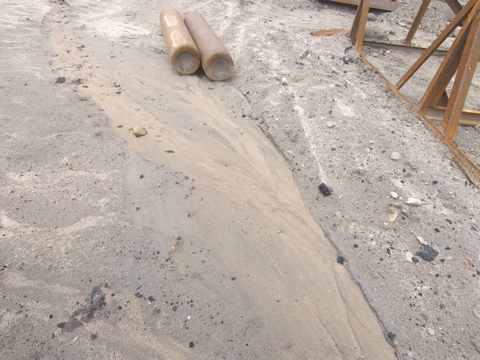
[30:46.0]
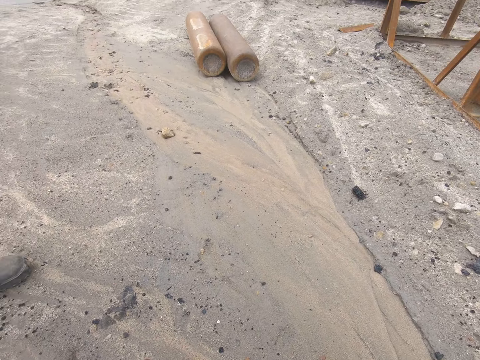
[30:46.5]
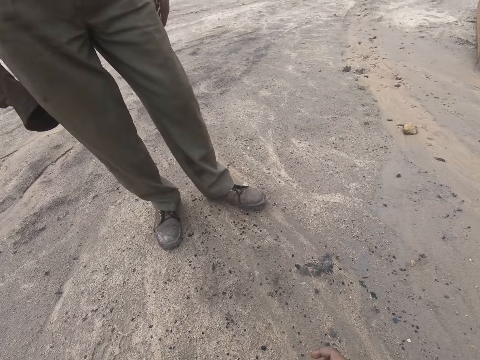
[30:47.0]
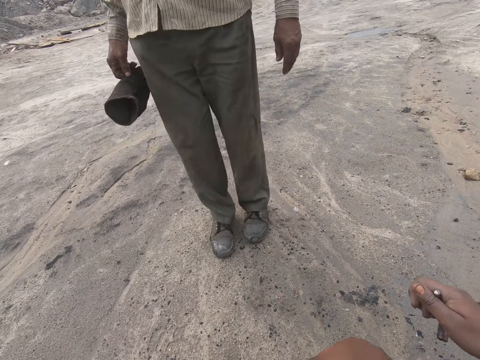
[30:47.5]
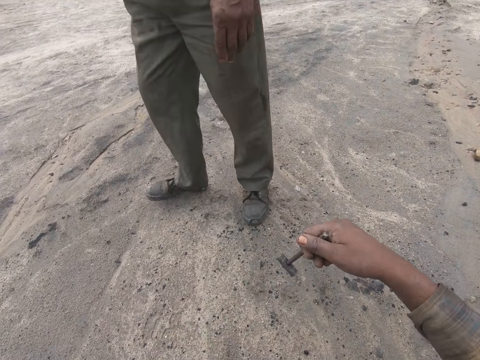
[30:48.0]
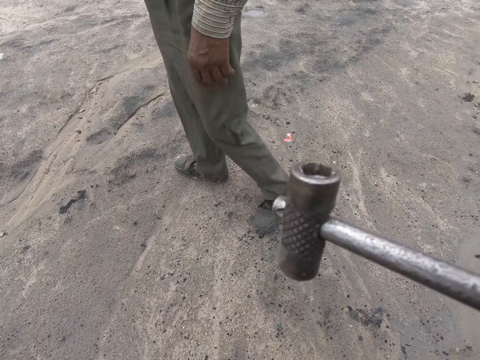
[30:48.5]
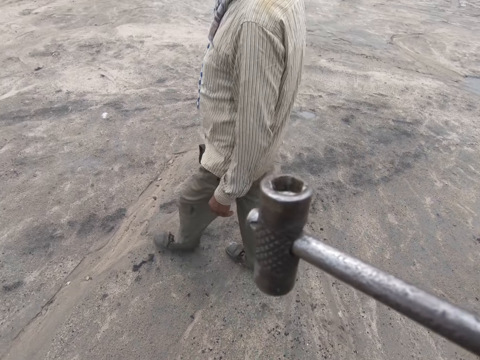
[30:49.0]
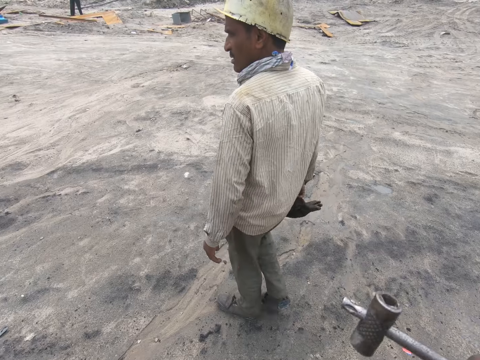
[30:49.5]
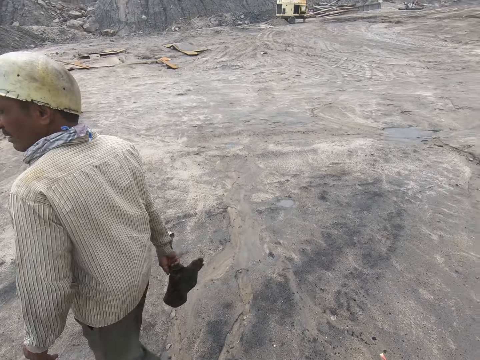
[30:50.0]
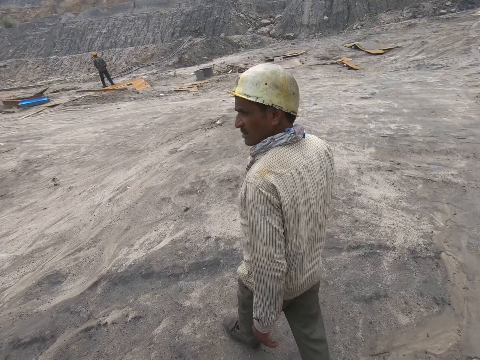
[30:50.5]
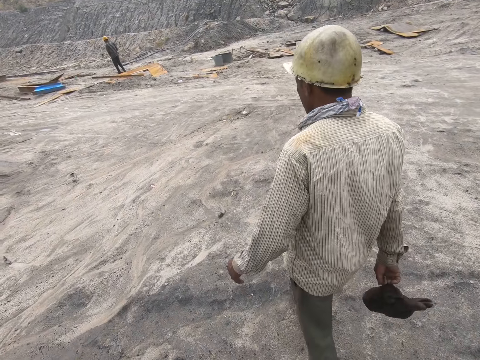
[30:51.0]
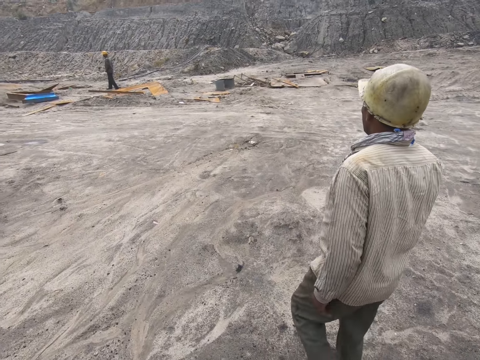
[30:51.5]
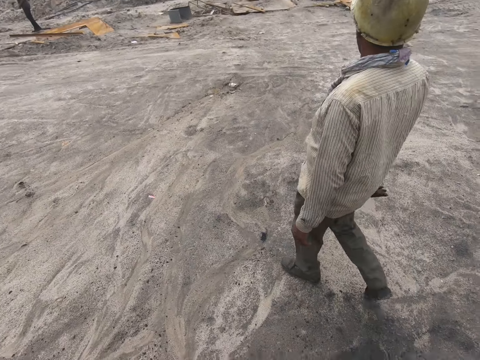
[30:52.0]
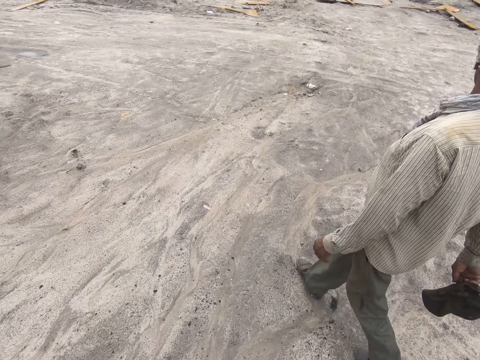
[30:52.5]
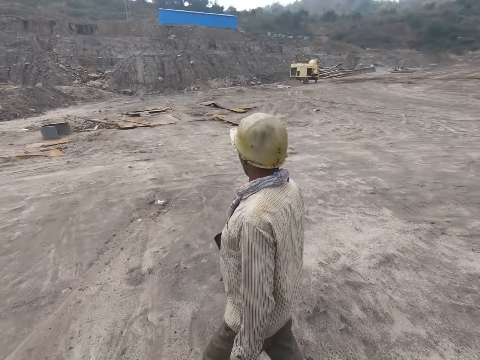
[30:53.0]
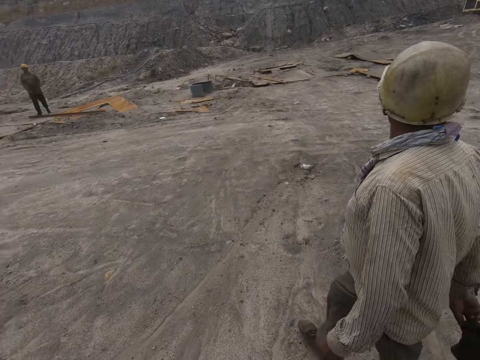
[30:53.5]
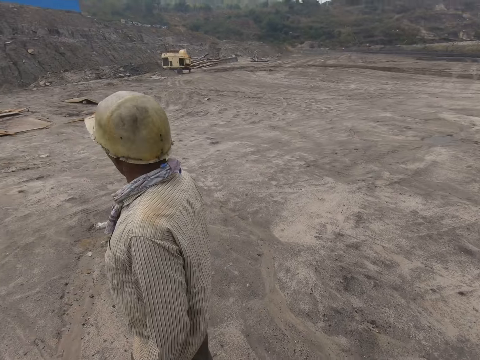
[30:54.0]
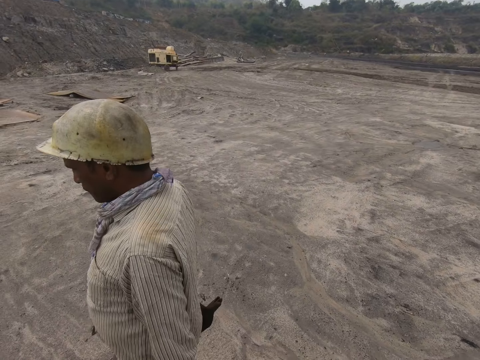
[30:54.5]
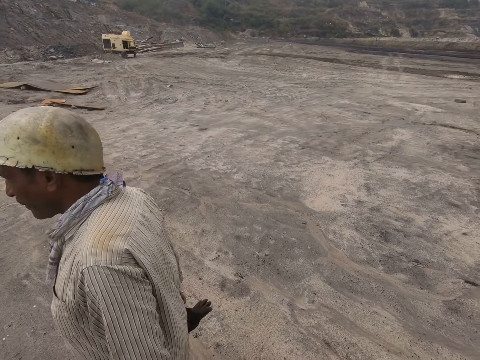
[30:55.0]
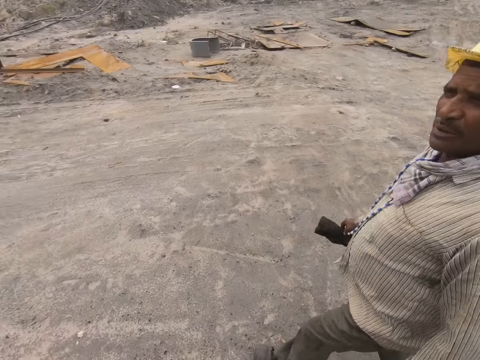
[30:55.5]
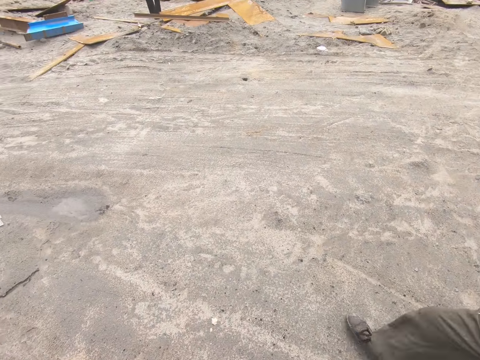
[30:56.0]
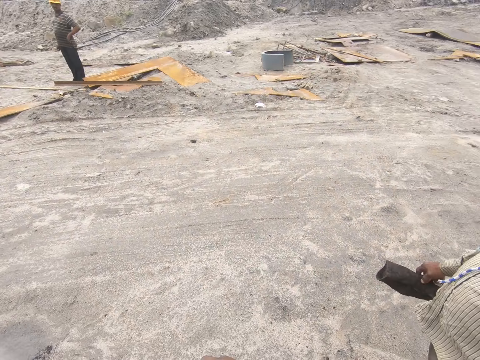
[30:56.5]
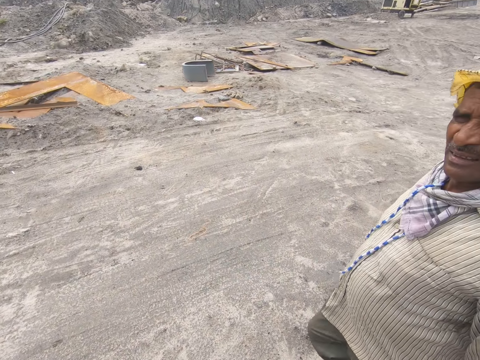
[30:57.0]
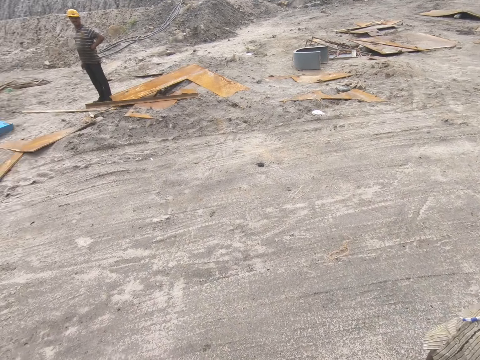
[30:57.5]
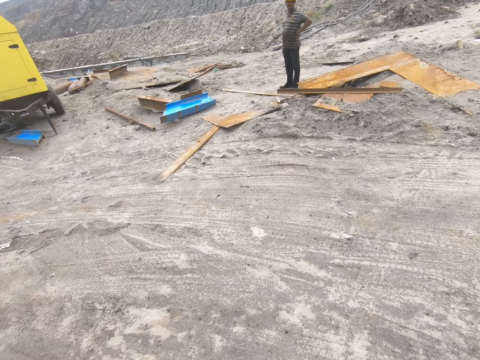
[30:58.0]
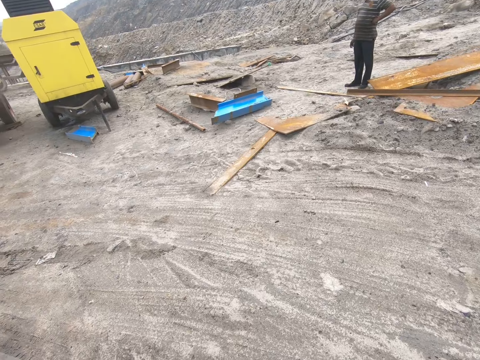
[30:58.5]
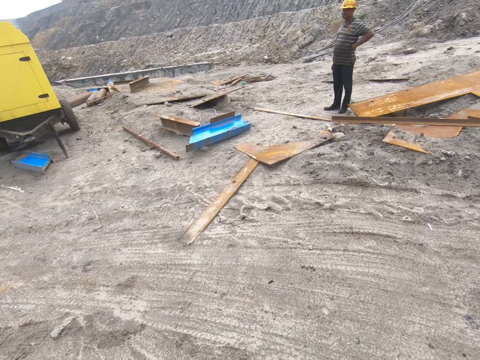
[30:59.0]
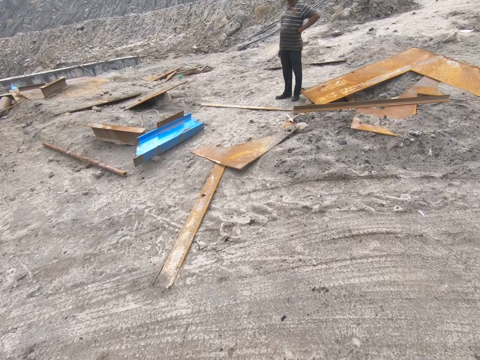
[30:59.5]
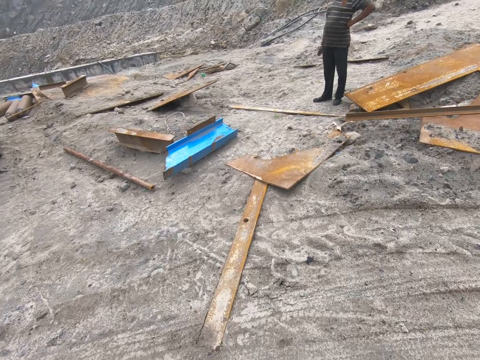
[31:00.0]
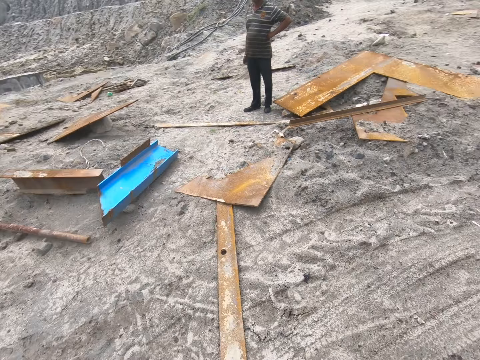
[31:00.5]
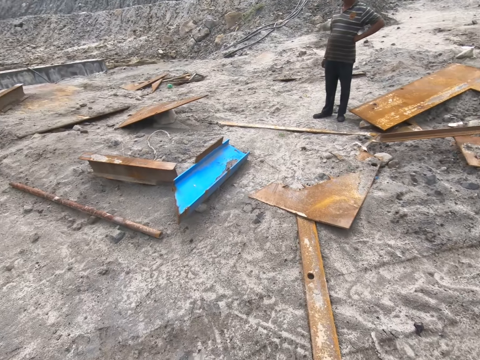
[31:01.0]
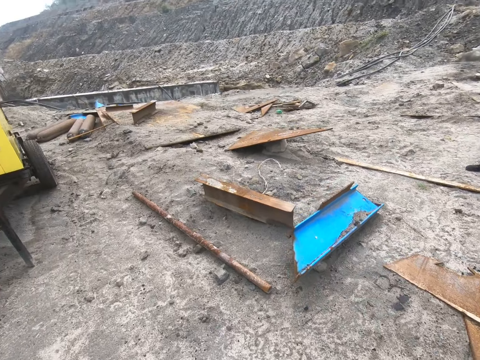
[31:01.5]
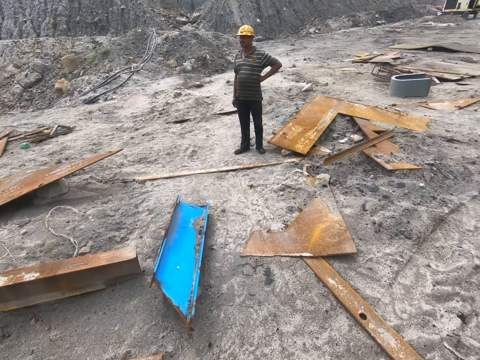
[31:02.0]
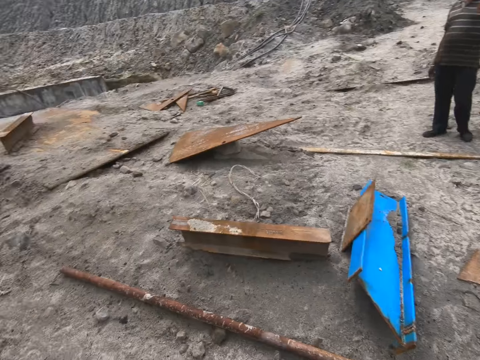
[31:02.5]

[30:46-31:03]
The camera wearer lifts the key spanner with the hand. They look at the oxygen cylinder key. They walk on the ground. They converse with a man. The camera wearer walks on the ground.

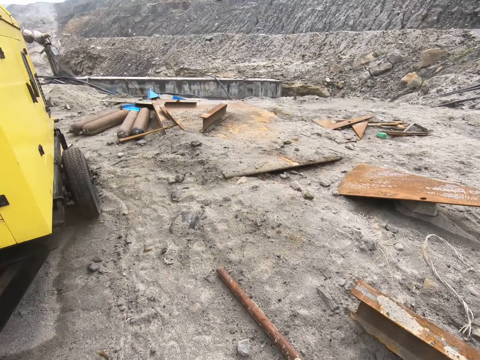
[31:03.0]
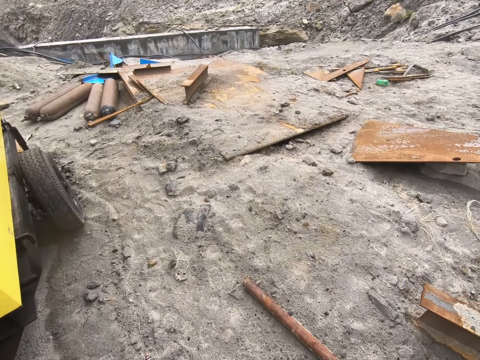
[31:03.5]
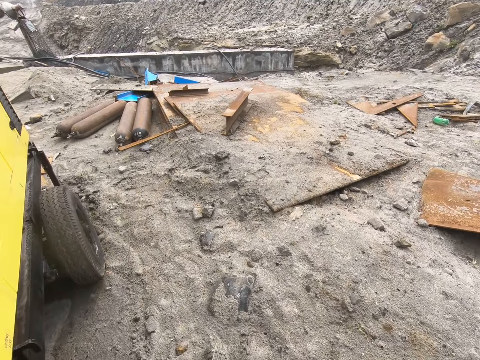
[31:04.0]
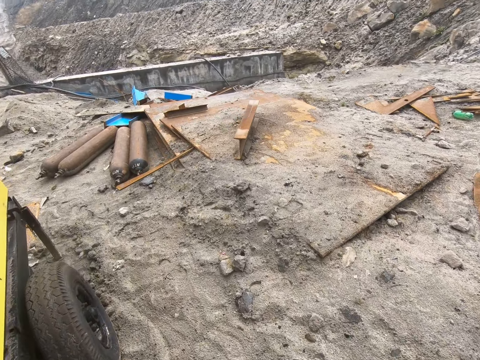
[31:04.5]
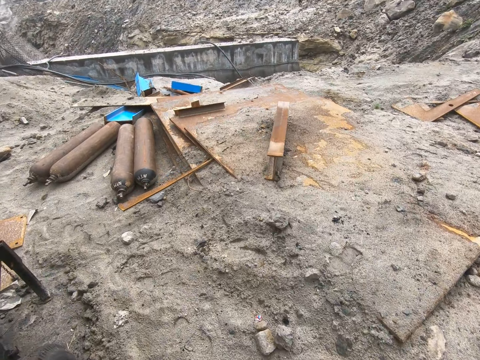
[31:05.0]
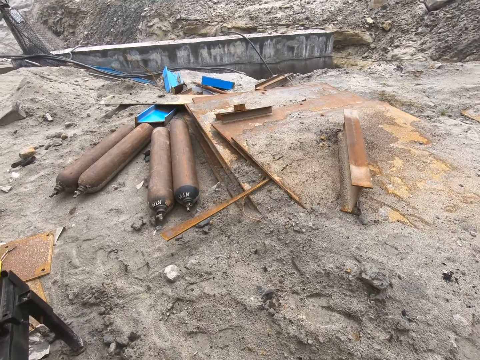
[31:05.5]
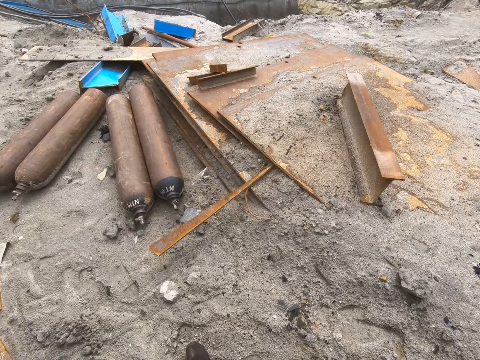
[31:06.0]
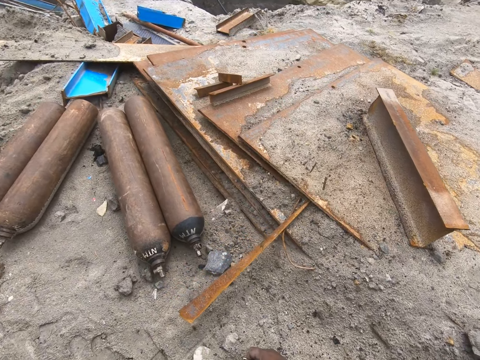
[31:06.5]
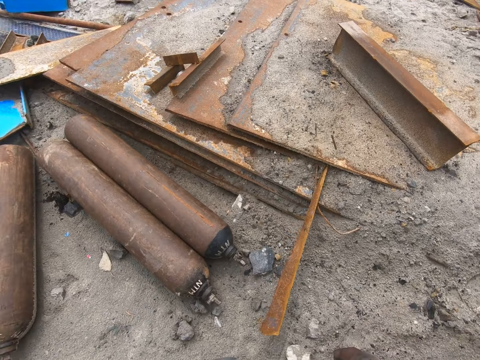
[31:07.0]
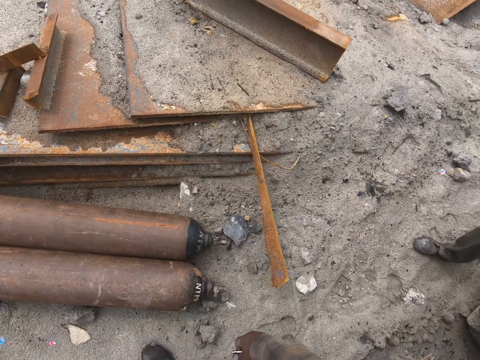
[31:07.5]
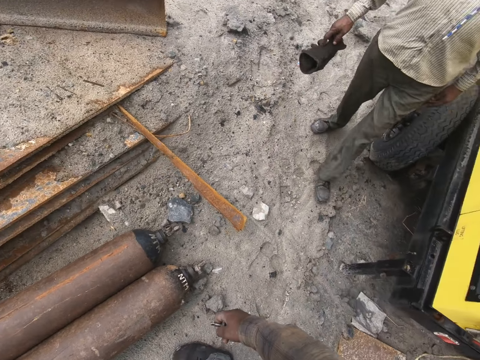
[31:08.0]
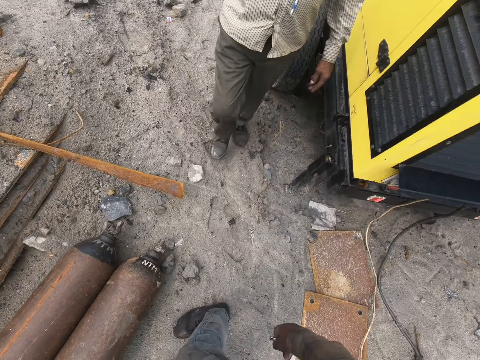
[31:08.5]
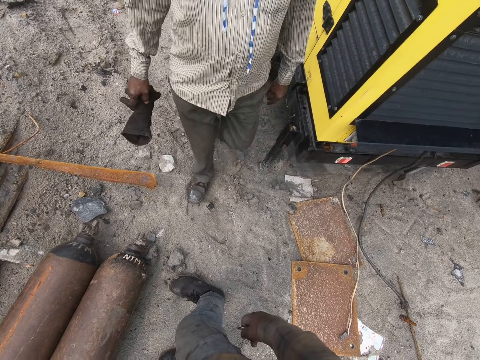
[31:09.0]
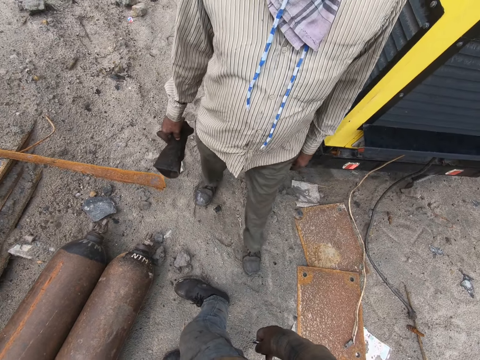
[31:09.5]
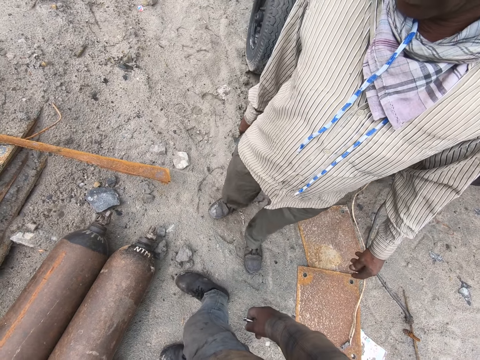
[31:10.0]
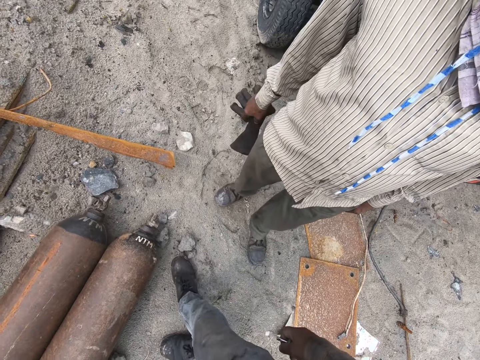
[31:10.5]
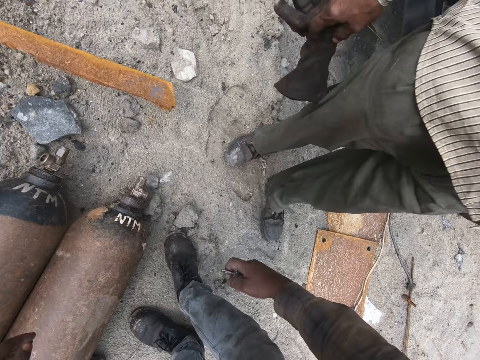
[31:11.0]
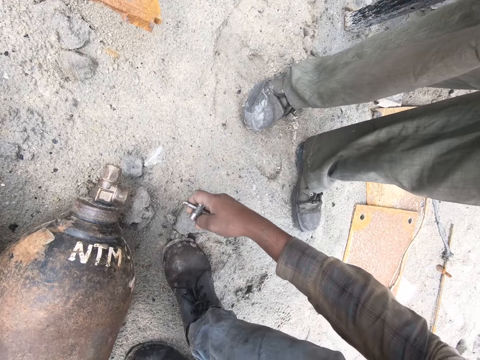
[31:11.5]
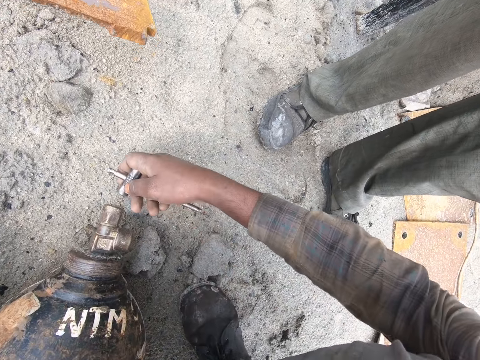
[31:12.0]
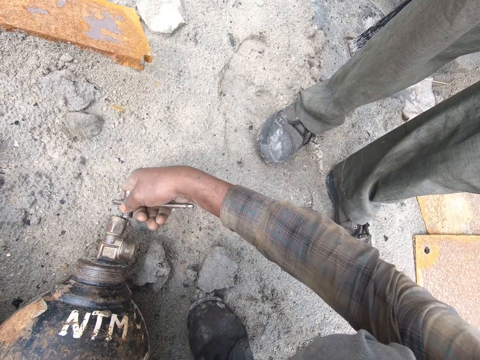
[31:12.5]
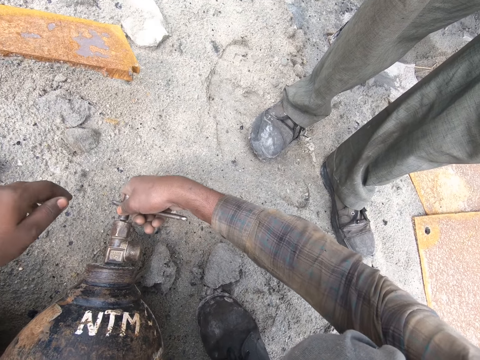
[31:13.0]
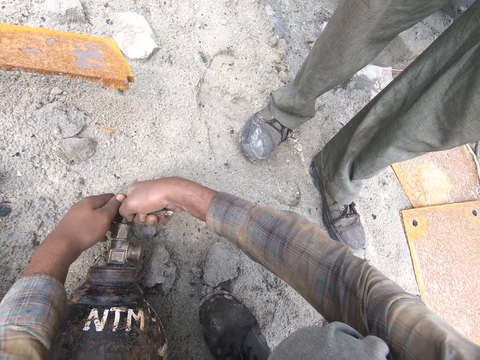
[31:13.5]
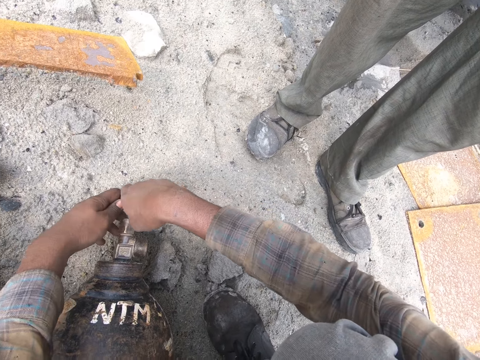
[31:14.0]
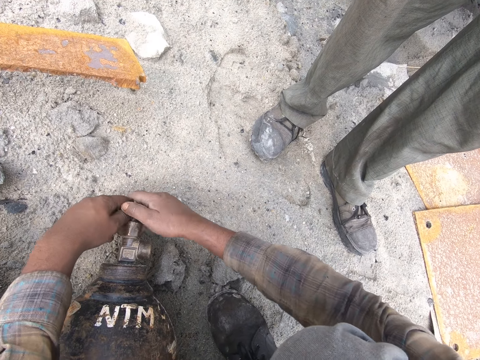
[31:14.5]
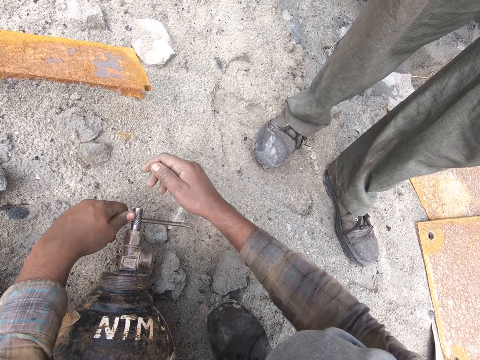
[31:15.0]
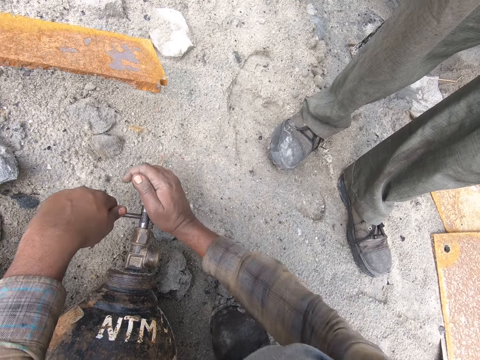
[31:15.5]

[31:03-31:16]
The camera wearer fits the key spanner to a cylinder valve. They hold the cylinder valve. They open the cylinder valve with the key spanner.
